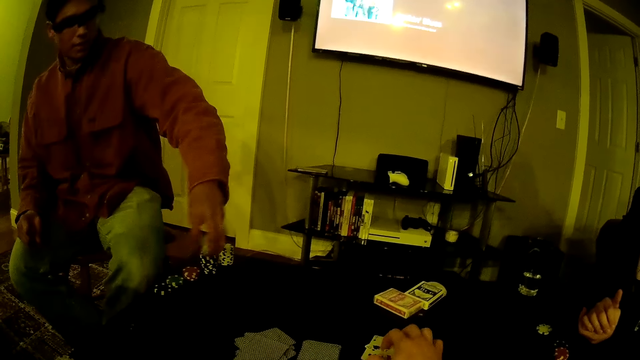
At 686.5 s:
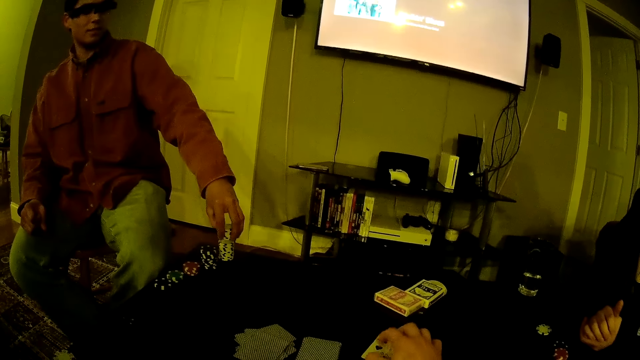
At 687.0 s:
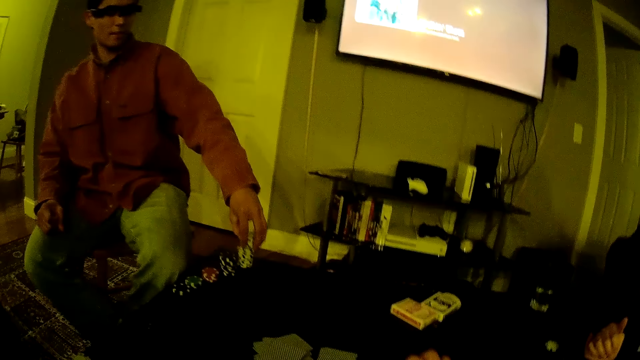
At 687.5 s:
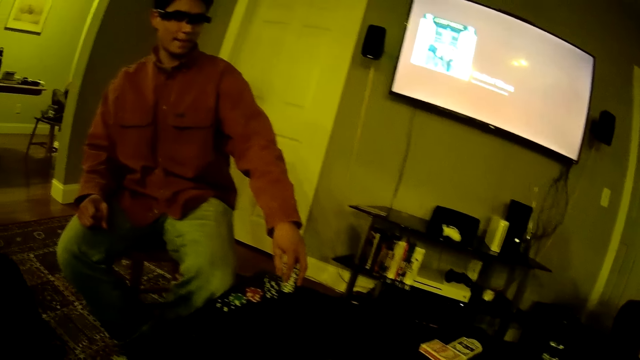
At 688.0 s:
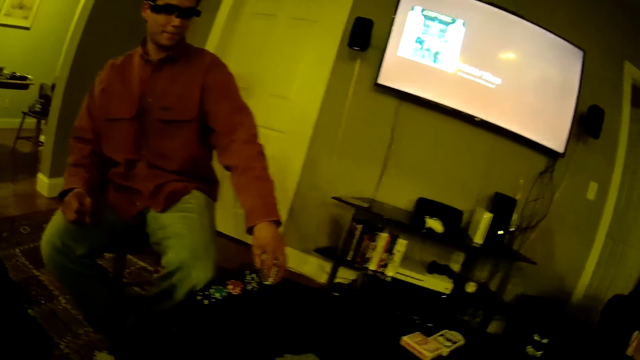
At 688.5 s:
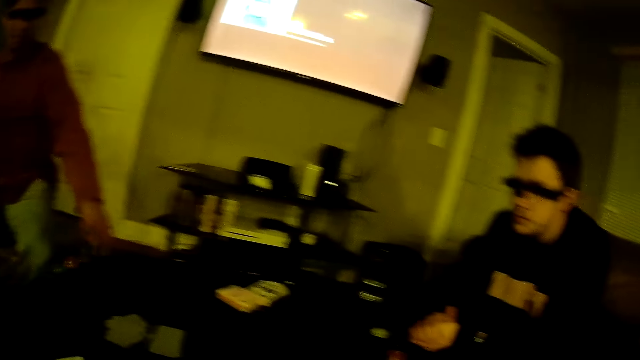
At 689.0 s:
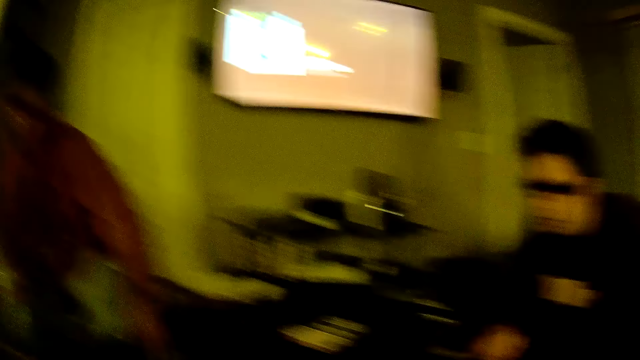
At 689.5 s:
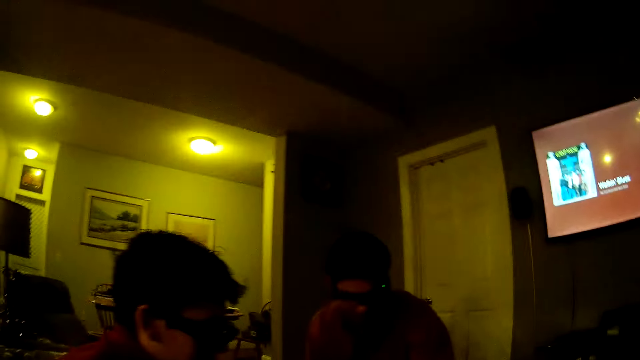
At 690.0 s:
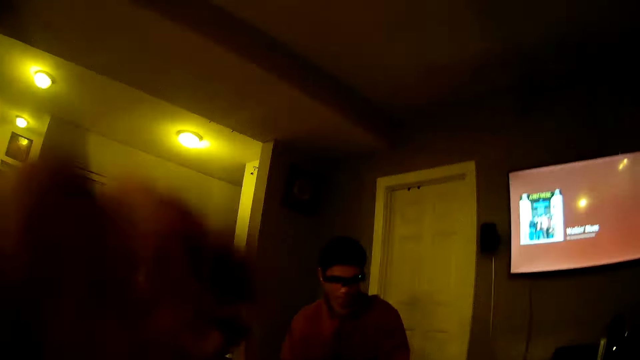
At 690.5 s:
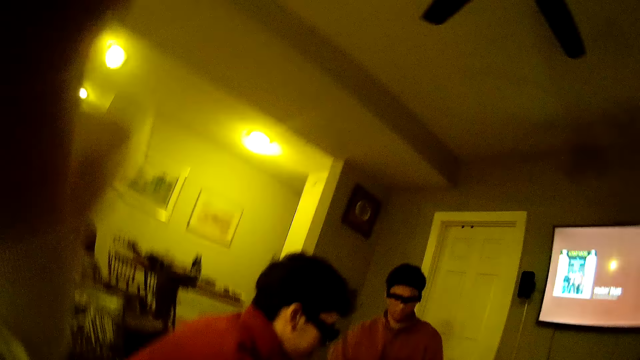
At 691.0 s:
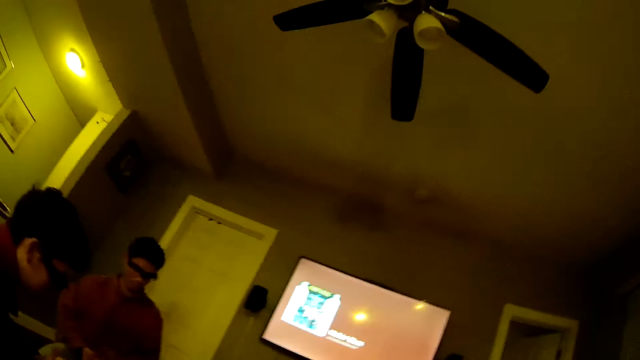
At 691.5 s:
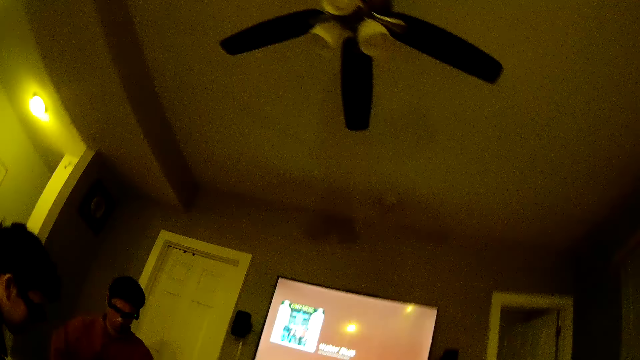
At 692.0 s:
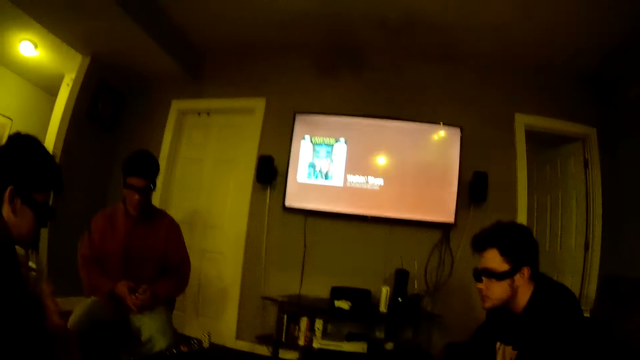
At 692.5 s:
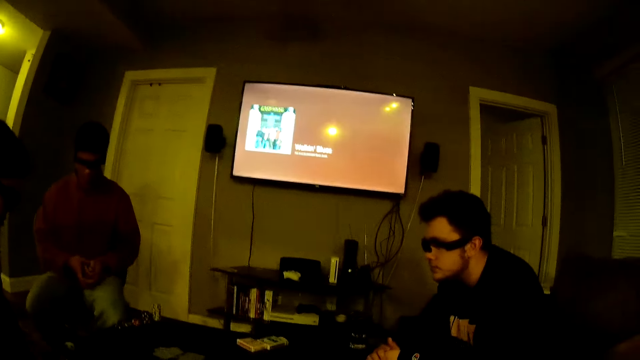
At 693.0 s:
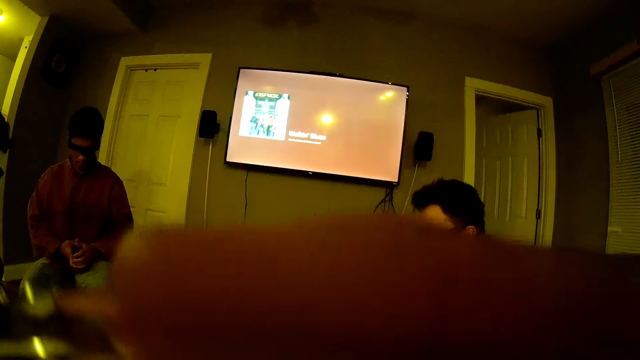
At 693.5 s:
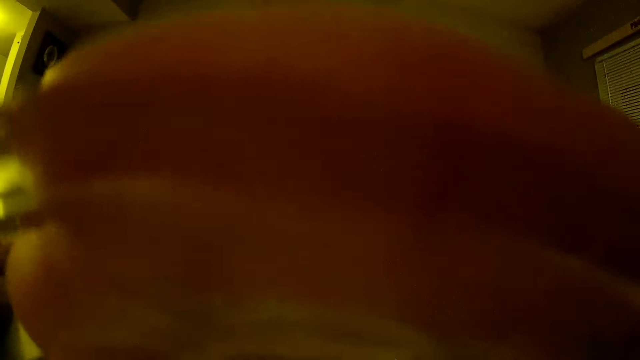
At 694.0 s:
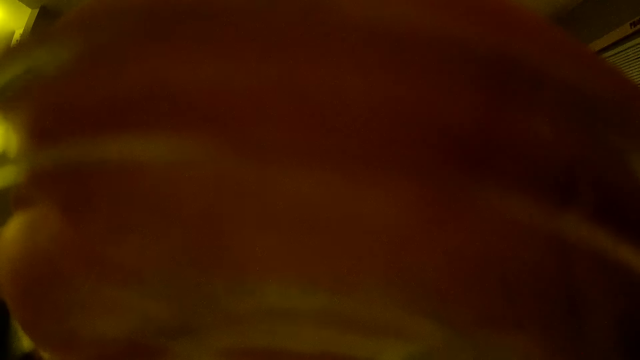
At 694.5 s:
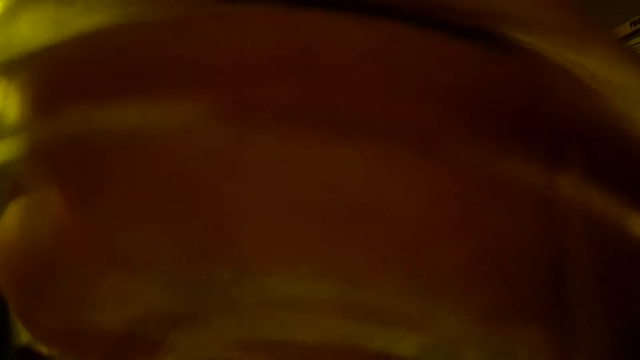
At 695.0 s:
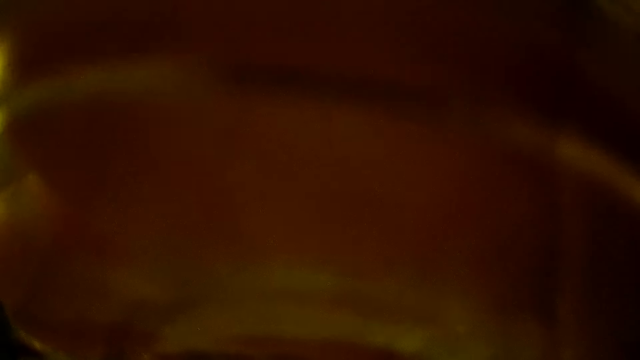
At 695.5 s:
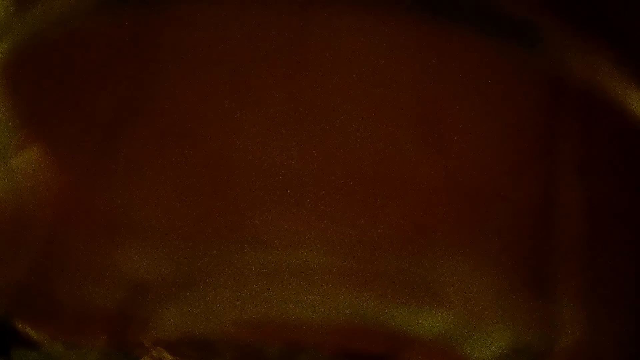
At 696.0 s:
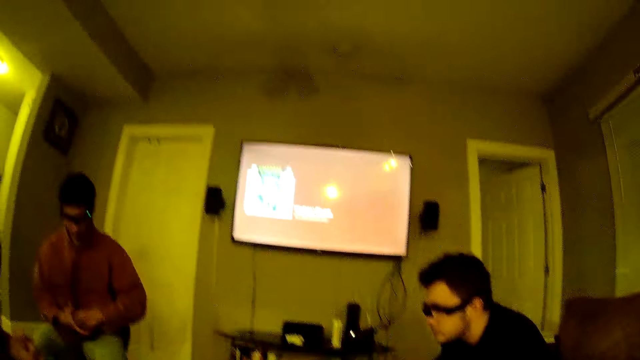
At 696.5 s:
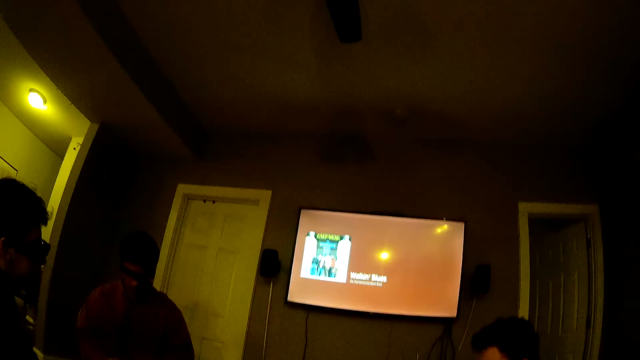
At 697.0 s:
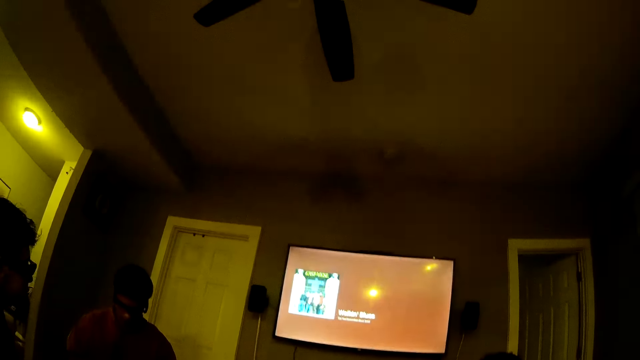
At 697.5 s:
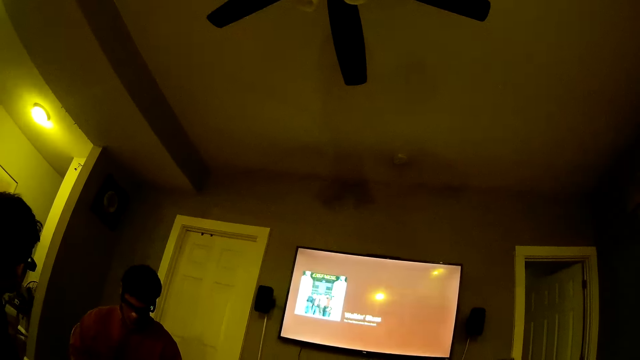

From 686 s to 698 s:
The camera wearer touches the cards. He adjusts a camera with his left hand. He touches the camera. A man shuffles a bunch of cards. The camera wearer drinks from a glass cup in his right hand.

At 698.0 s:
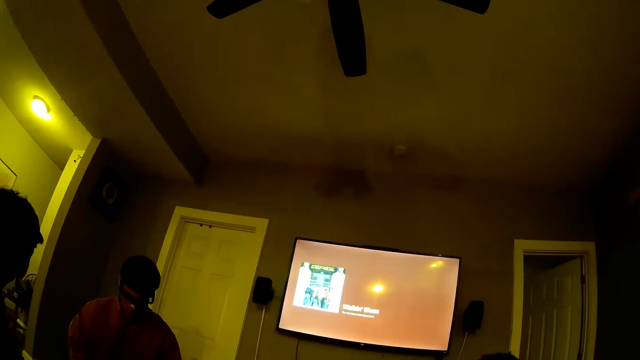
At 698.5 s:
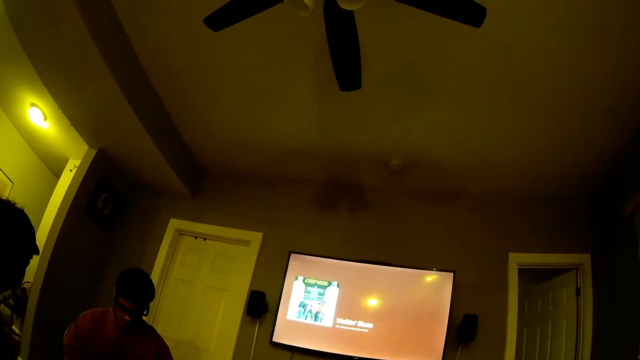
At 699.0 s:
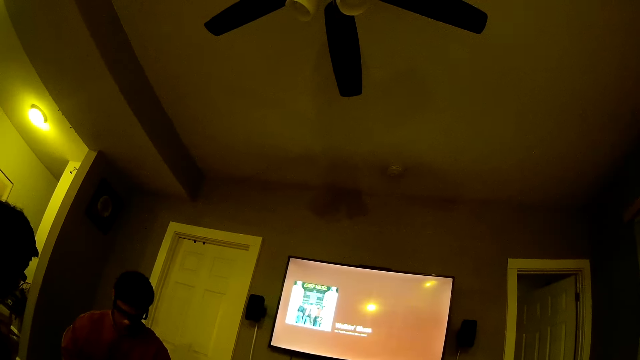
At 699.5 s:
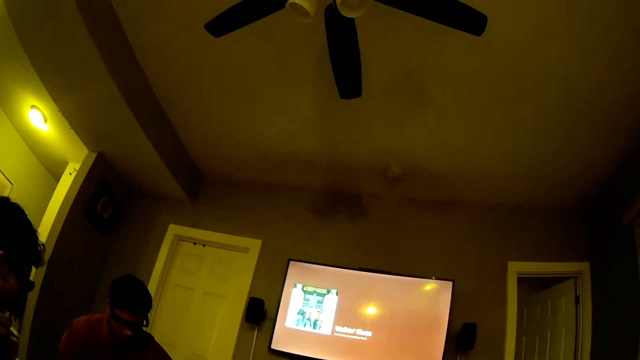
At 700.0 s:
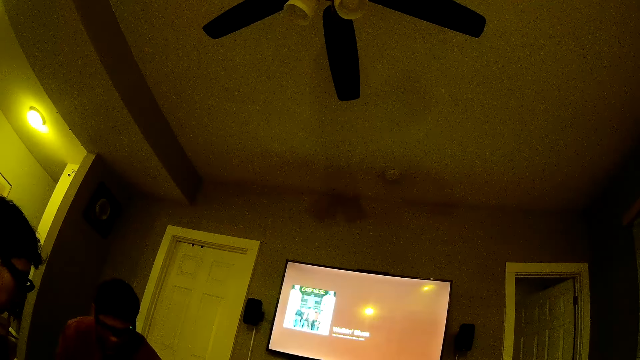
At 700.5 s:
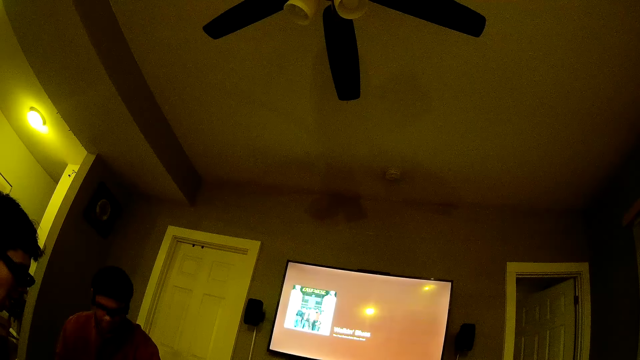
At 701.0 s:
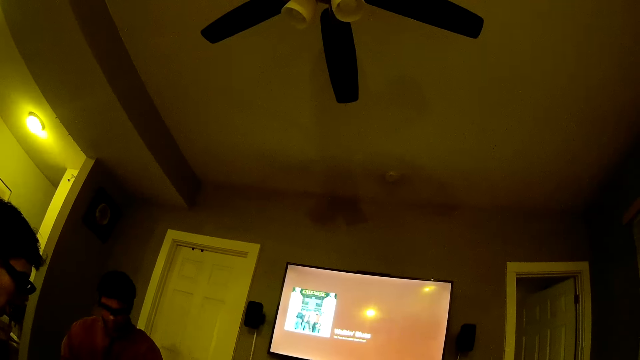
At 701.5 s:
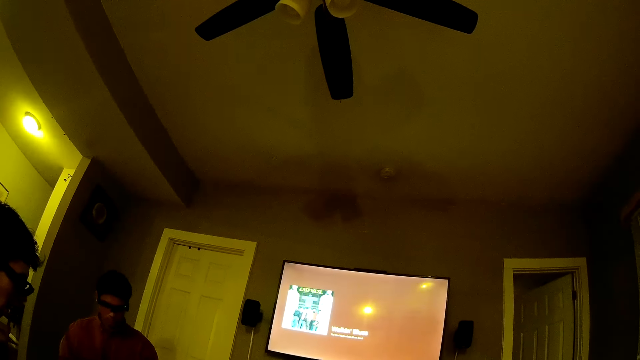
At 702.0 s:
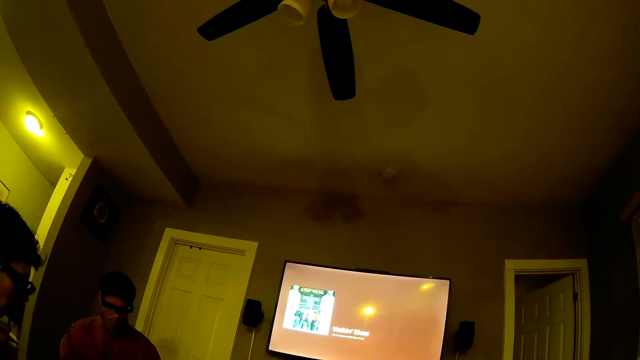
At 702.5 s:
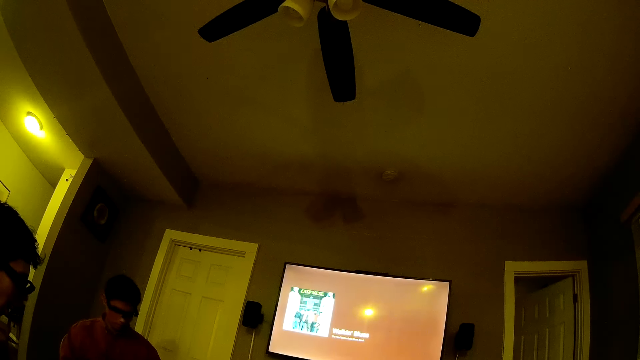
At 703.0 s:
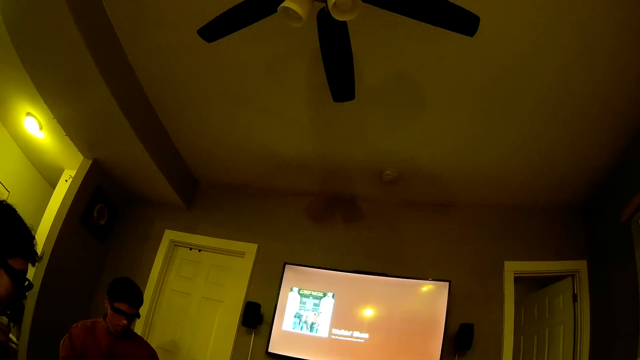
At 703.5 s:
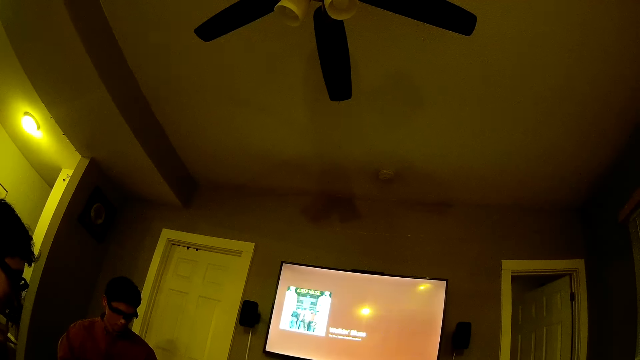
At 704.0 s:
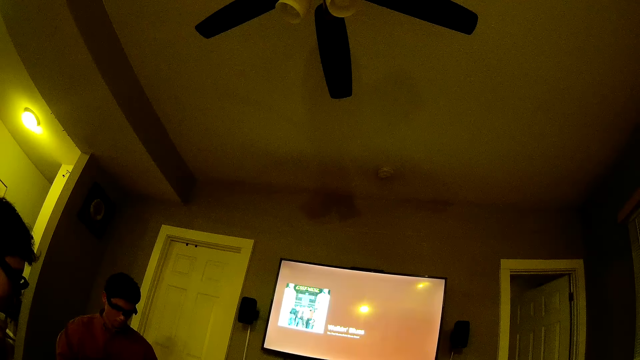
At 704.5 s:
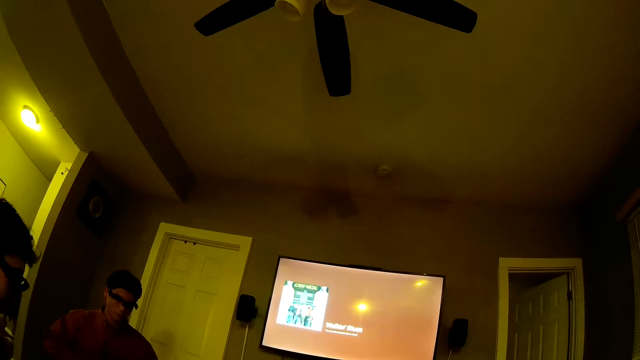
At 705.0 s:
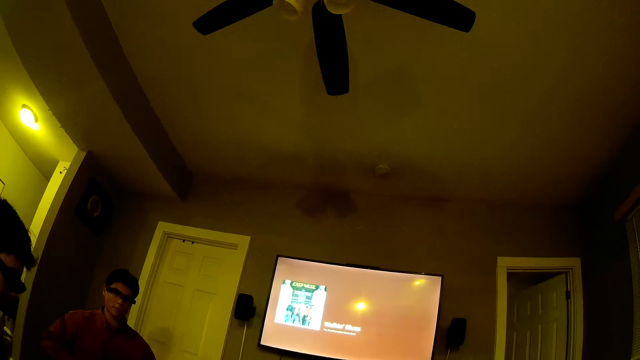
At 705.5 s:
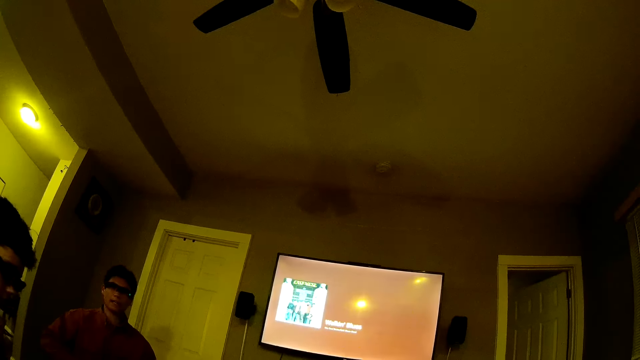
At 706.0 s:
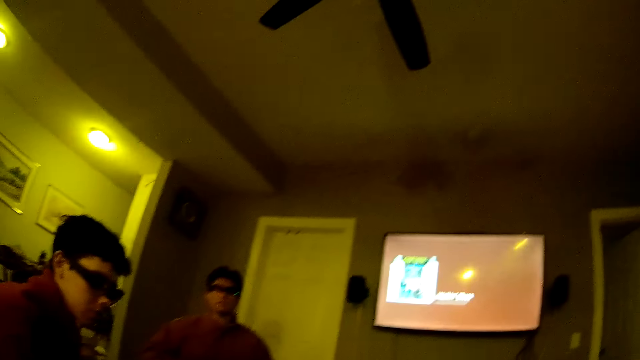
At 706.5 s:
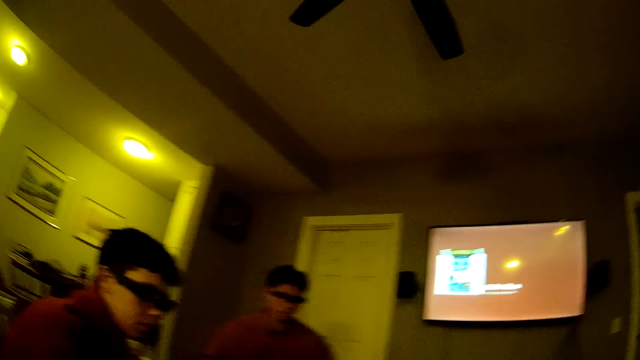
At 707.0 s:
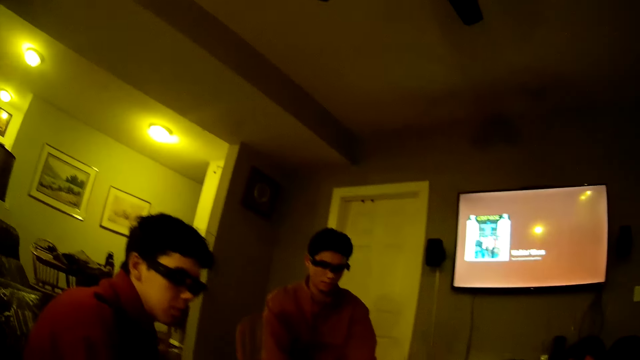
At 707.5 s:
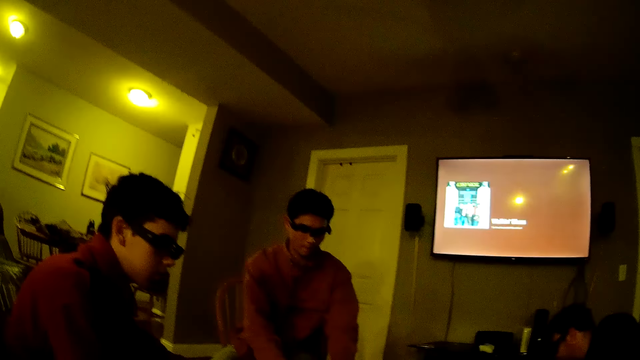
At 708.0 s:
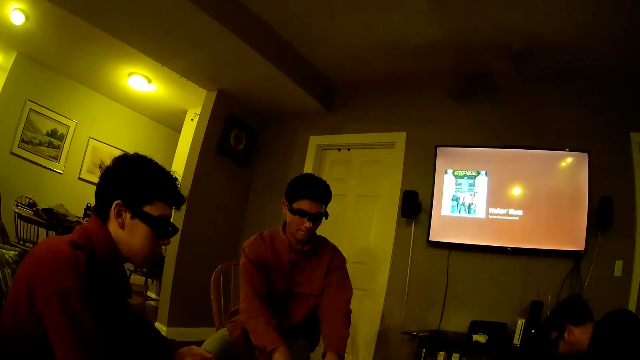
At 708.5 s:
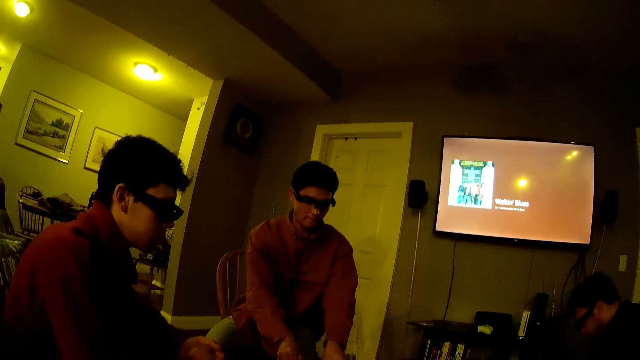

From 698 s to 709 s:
A man nods his head.
